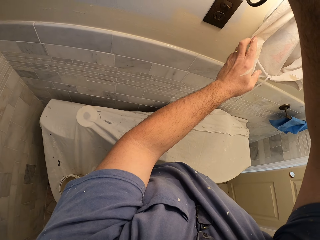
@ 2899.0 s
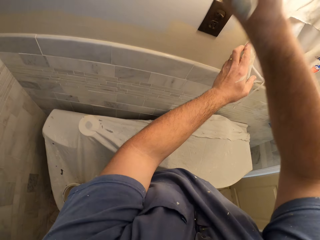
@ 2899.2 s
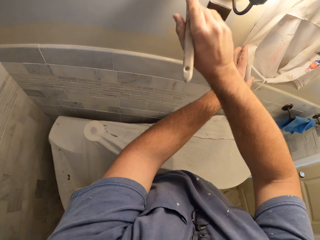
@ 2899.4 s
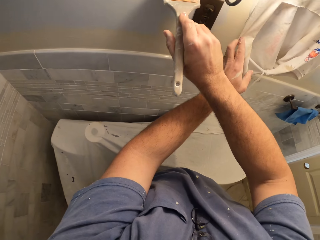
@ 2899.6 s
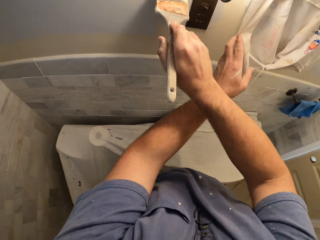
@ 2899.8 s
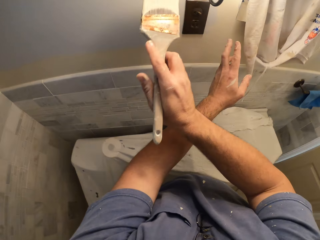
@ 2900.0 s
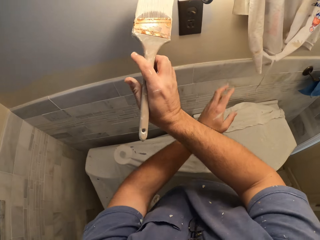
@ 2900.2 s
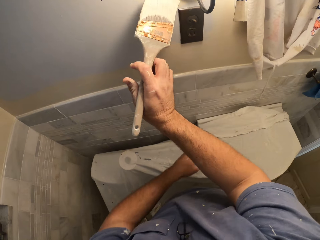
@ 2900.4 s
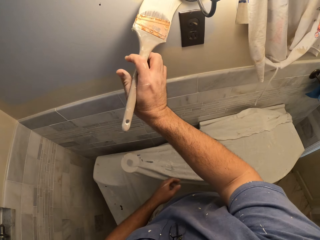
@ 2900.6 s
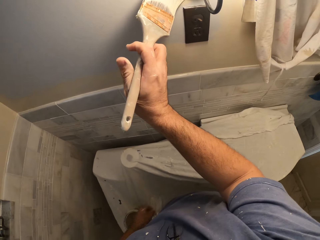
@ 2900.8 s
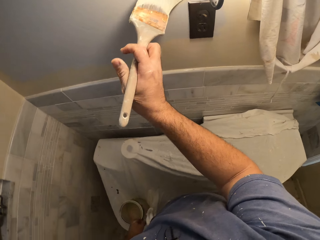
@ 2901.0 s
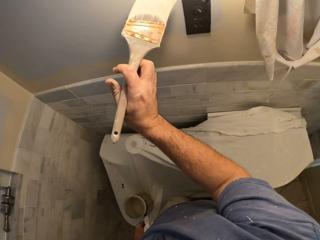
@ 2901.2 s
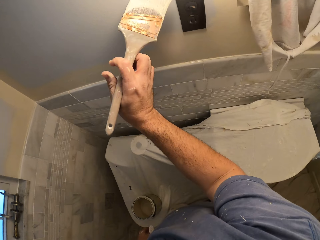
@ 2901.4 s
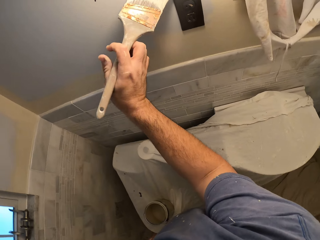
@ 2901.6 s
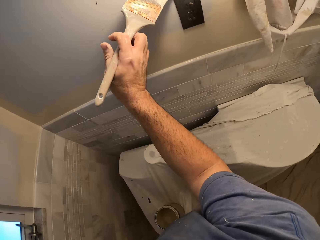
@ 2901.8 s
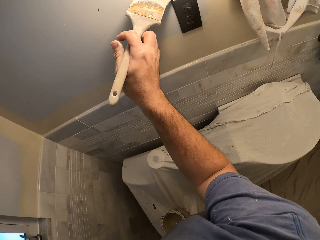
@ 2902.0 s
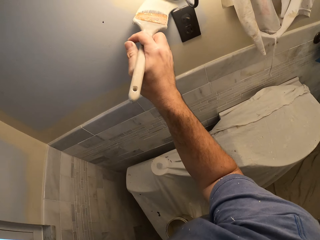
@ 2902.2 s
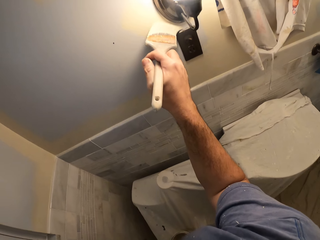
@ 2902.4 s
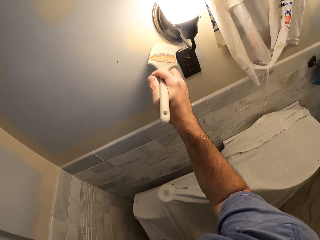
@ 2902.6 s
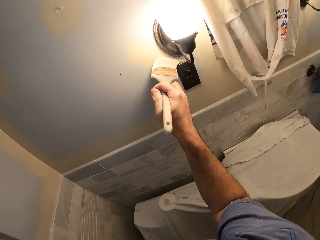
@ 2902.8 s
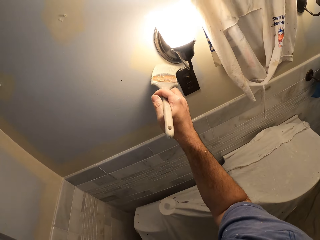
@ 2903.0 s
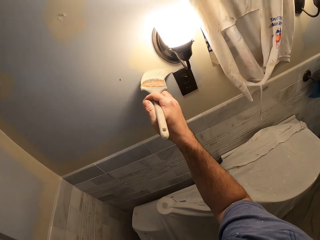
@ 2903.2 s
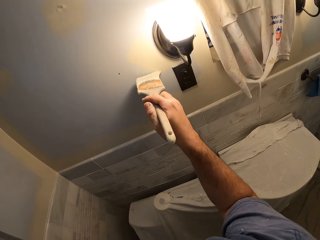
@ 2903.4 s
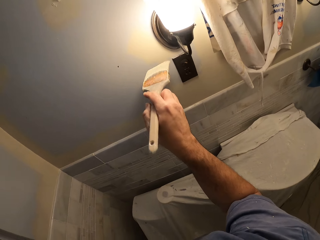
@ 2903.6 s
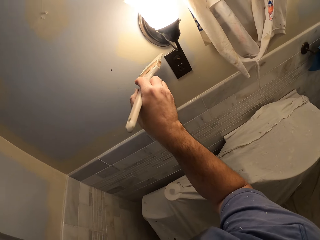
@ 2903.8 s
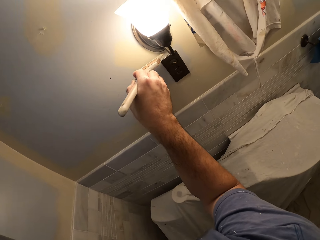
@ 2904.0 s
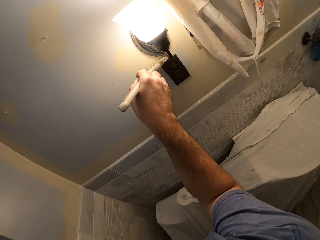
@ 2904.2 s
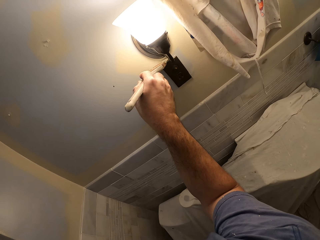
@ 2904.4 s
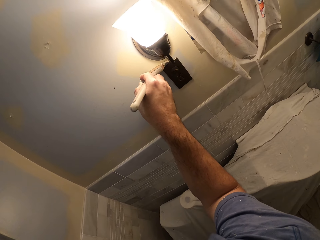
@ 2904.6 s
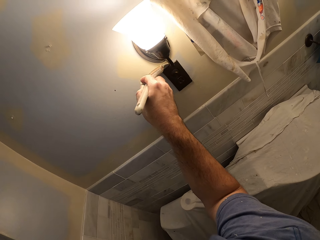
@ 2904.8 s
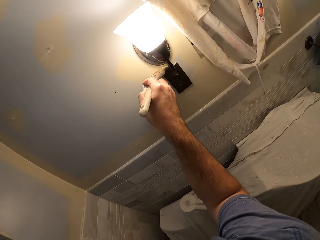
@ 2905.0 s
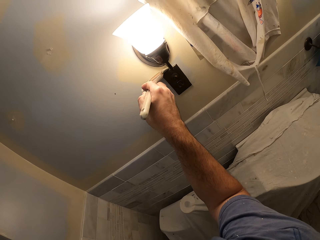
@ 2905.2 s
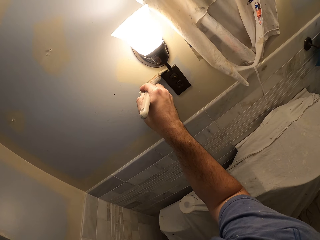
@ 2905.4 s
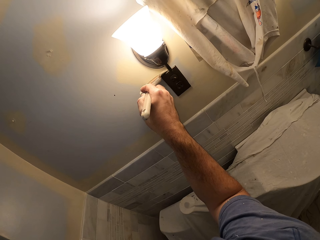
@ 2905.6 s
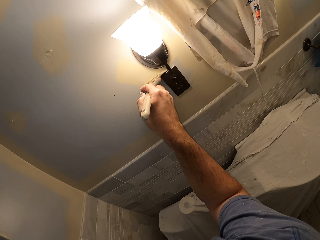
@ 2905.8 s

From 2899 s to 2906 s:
The camera wearer removes his hand on the rag. He paints the wall.

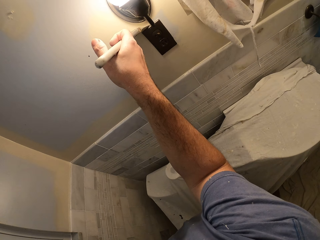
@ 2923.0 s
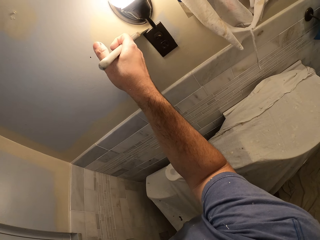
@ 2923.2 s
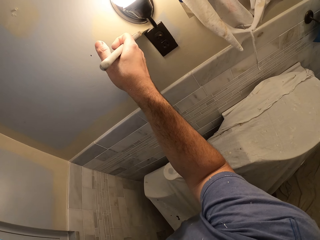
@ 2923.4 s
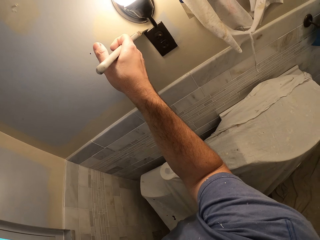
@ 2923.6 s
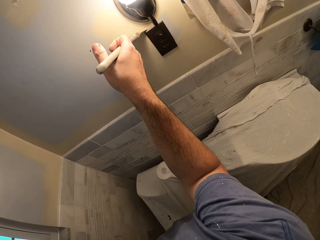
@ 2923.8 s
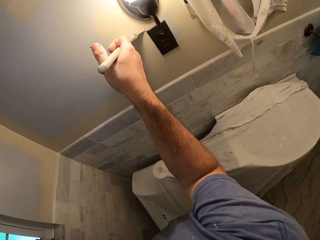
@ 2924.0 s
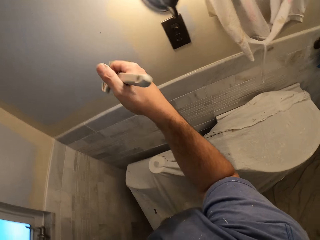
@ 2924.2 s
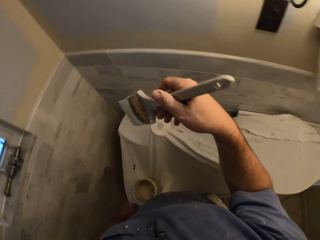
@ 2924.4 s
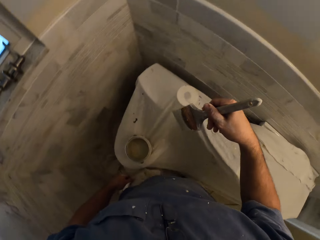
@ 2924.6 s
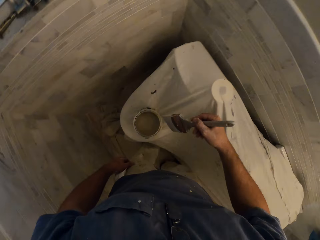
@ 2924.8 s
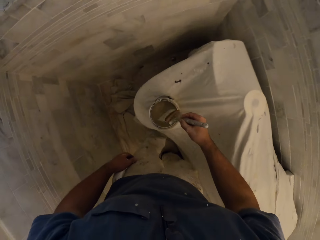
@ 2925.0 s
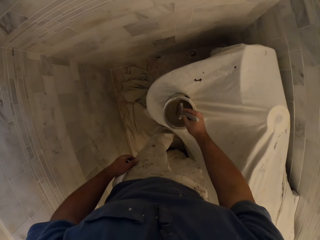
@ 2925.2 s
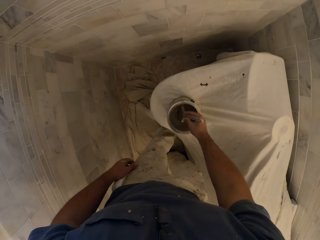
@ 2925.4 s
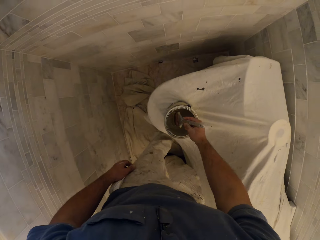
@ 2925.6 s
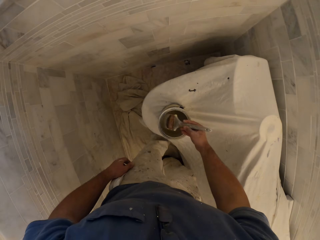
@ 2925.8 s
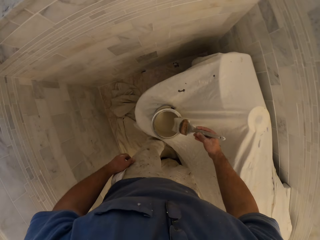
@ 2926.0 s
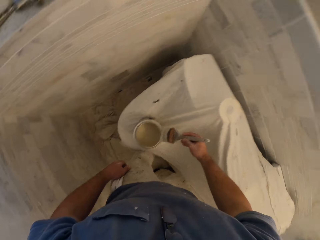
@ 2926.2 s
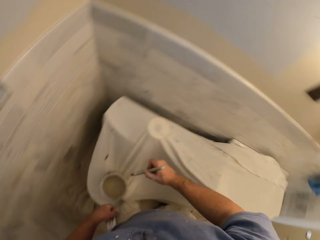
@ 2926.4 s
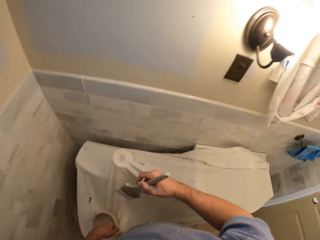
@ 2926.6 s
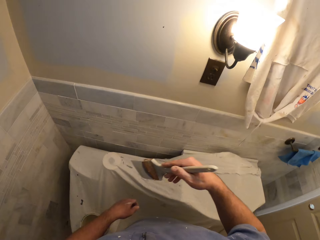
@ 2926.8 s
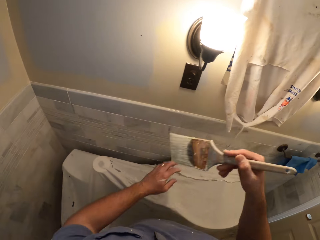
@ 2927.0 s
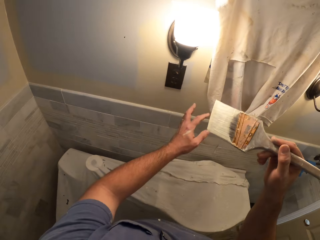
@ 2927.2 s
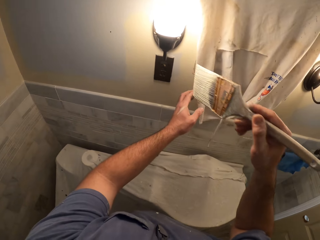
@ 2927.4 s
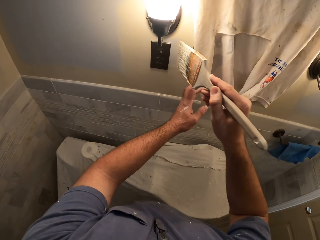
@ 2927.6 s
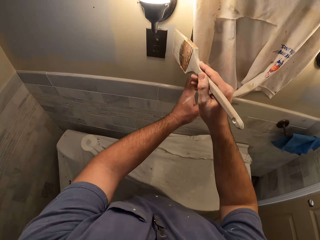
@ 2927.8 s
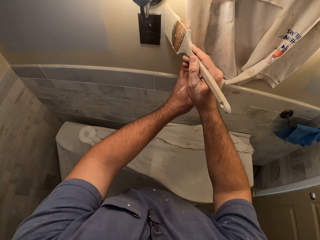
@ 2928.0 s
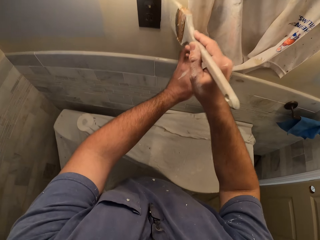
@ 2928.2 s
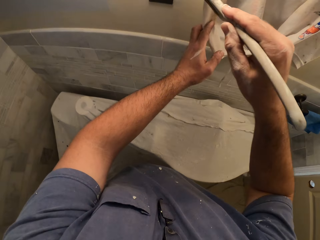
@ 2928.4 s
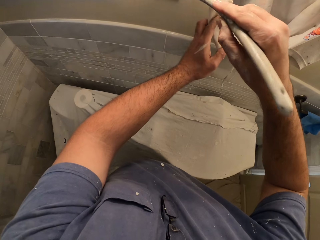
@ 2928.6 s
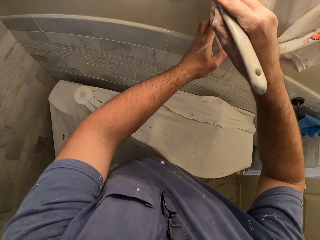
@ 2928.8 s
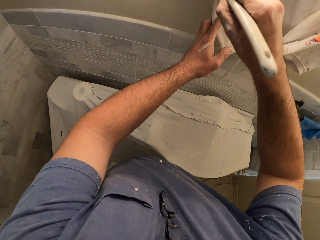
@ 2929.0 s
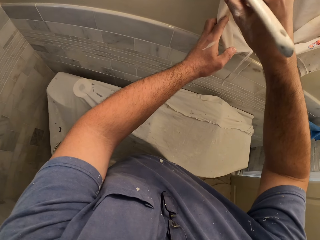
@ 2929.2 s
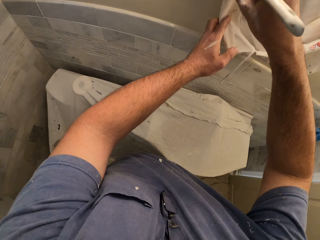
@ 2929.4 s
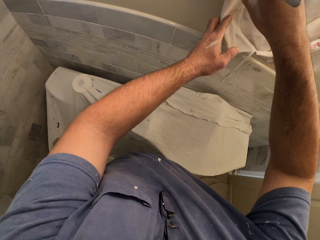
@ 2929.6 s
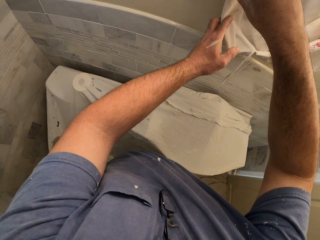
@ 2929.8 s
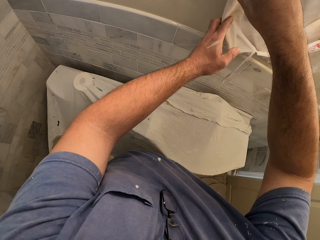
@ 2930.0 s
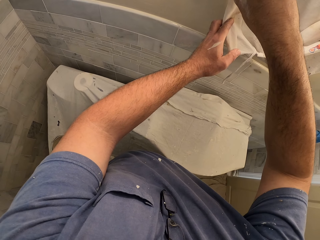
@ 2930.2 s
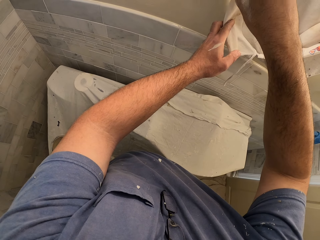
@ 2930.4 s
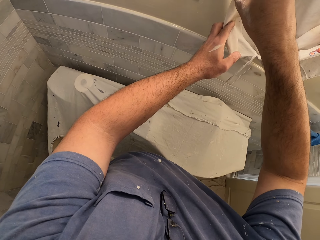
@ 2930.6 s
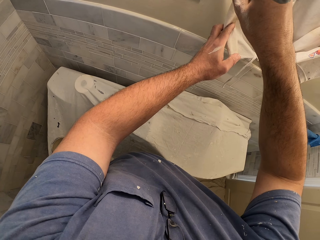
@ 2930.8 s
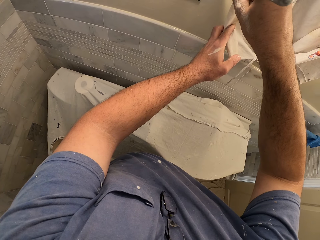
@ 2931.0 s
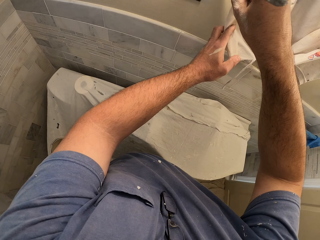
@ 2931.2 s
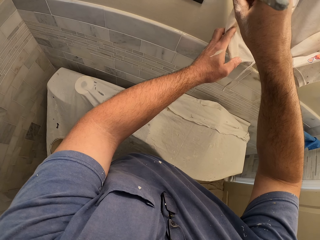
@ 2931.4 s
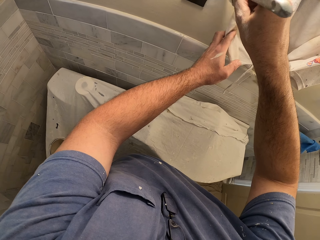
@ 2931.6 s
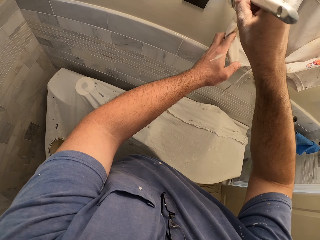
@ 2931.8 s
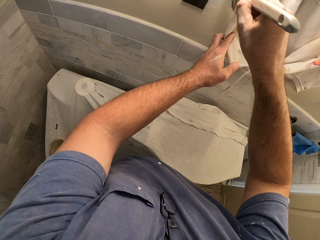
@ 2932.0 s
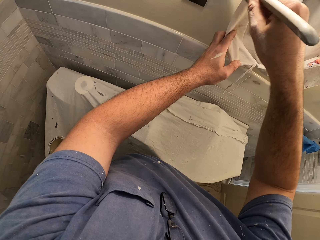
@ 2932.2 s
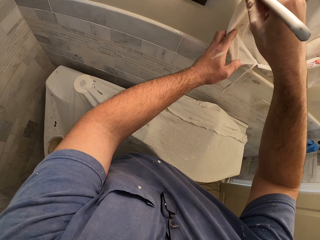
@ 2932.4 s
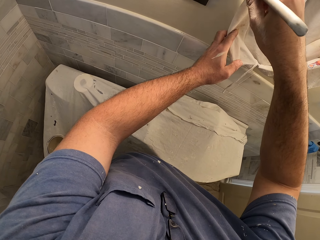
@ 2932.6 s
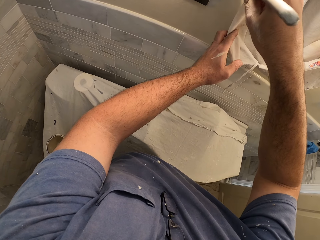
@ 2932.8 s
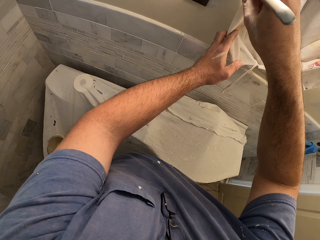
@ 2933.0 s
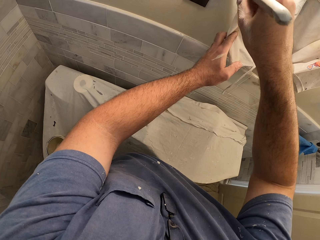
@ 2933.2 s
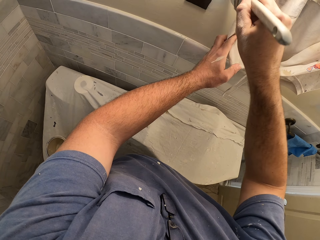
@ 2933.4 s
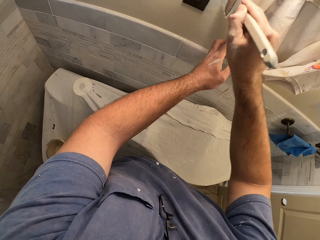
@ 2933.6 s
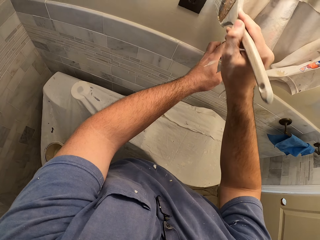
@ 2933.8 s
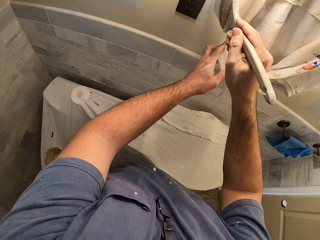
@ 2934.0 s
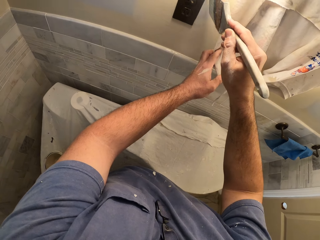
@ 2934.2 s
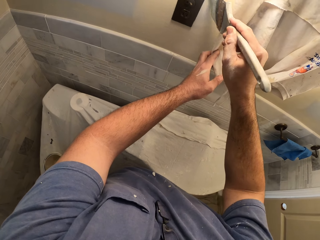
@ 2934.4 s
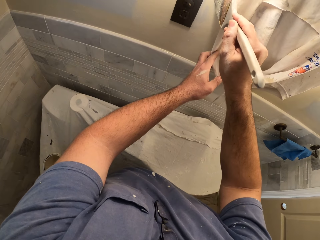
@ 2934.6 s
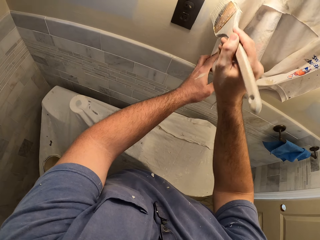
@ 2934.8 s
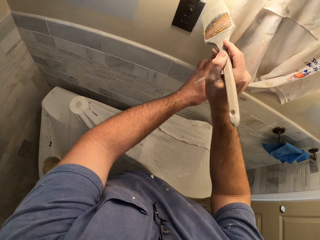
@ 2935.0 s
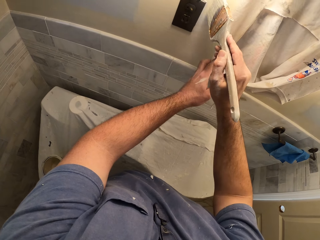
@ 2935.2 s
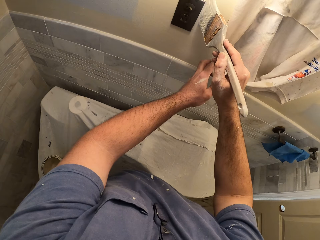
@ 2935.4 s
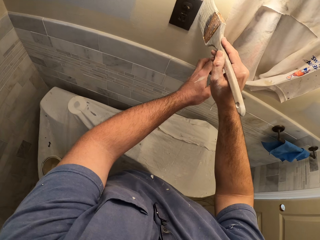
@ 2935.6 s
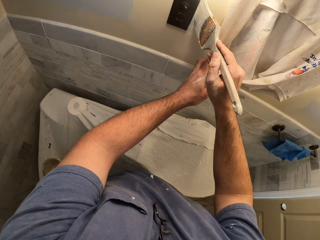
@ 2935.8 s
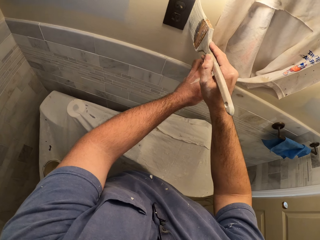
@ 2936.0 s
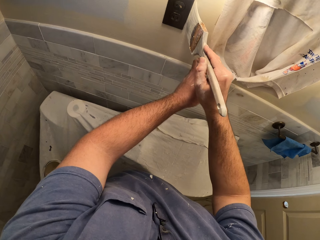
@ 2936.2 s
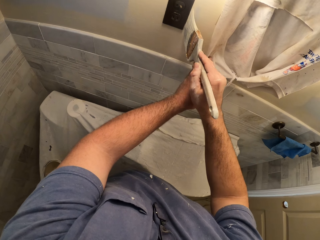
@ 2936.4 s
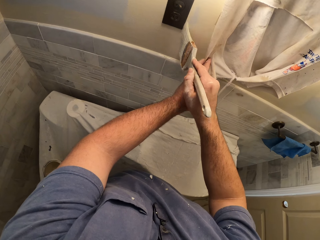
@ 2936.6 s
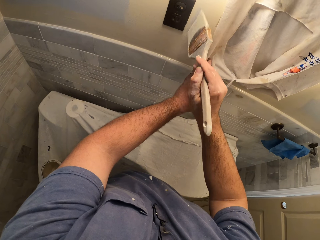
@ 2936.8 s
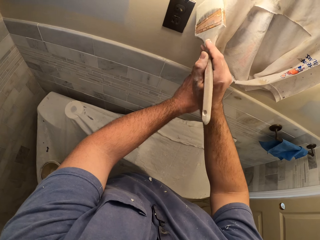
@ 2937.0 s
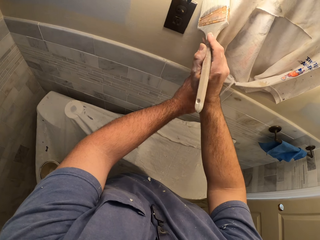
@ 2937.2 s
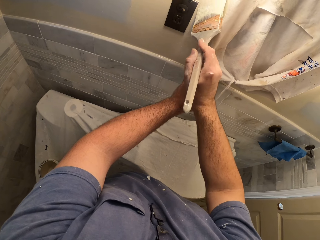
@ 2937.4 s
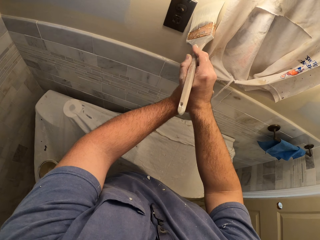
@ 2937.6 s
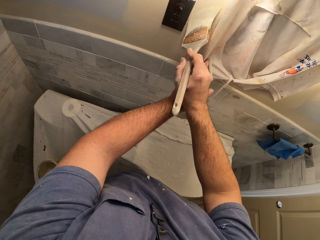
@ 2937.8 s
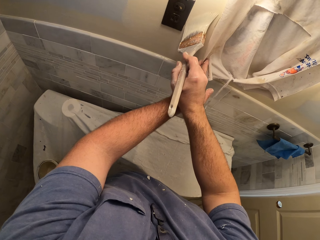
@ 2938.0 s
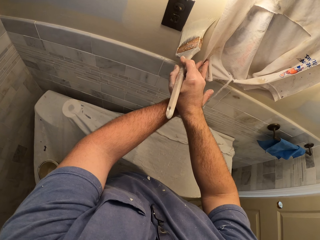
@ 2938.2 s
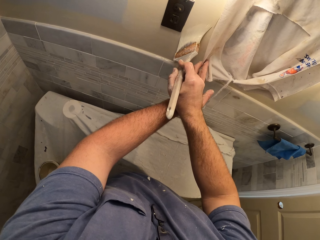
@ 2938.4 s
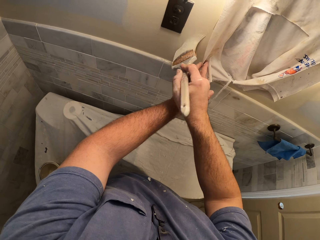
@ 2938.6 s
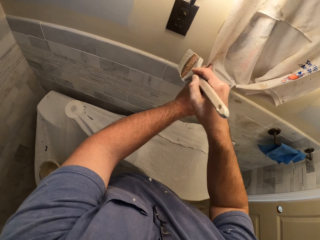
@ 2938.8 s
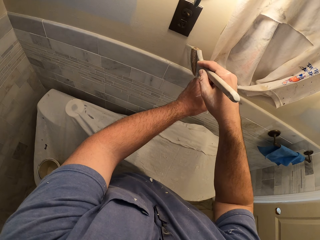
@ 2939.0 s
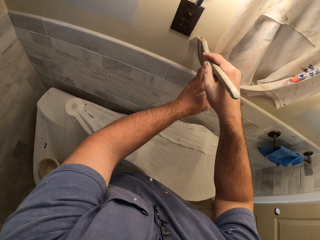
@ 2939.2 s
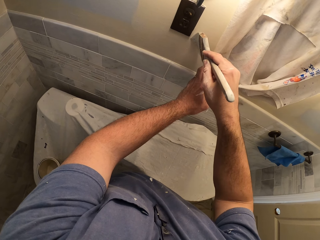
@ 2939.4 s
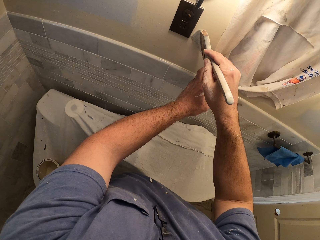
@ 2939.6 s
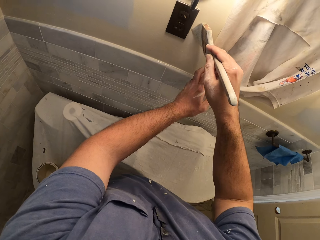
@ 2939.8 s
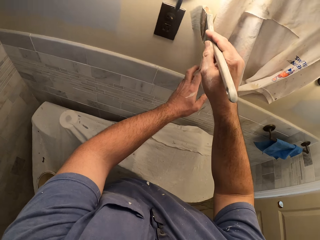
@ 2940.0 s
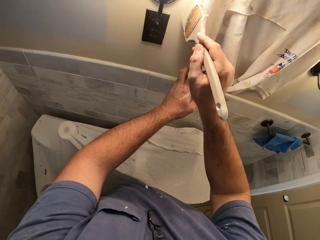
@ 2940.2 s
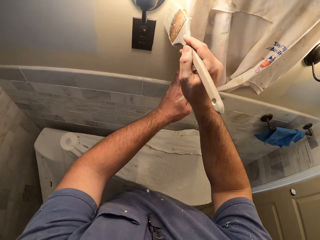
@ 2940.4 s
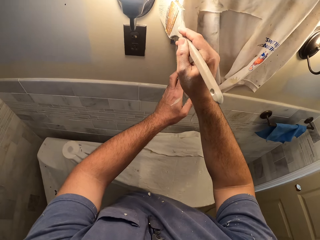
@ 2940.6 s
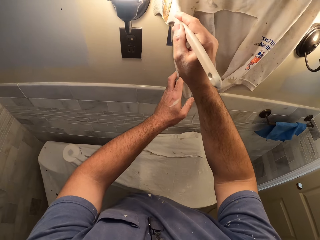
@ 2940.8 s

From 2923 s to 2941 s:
The camera wearer removes the paint brush from the wall. He inserts the paint brush into the paint container. He removes the paint brush from the paint container. He touches the hanged garment on the wall cabinet with his left hand. He paints around the wall mounted cabinet and the lamp shade with the paint brush.
